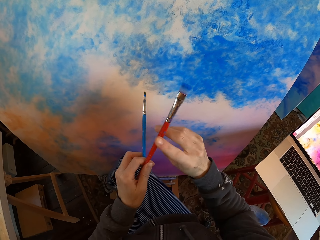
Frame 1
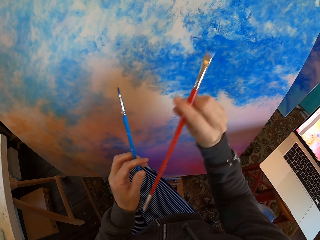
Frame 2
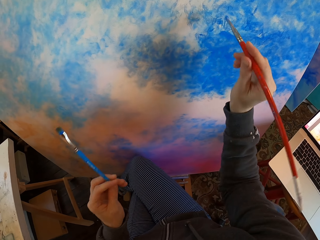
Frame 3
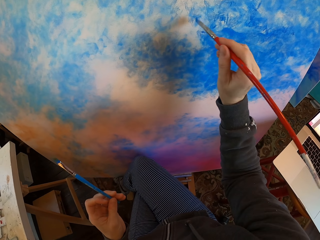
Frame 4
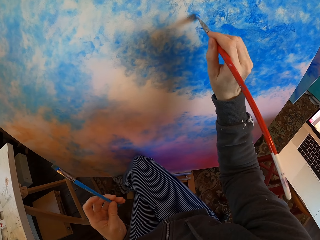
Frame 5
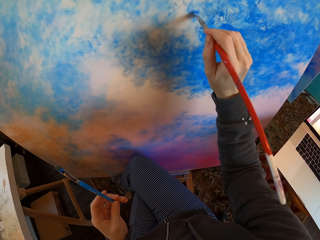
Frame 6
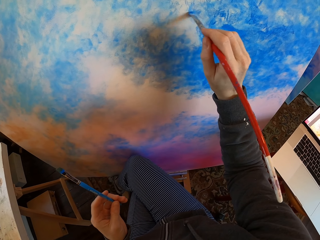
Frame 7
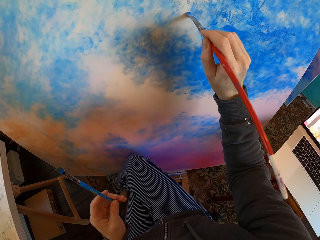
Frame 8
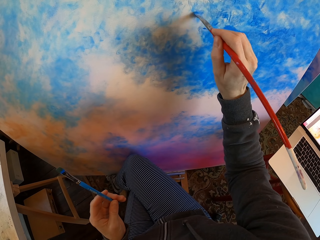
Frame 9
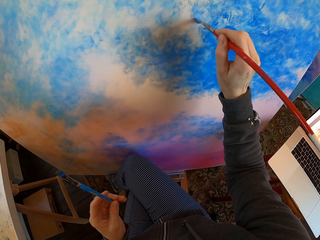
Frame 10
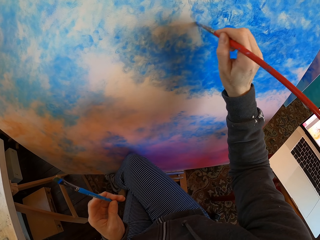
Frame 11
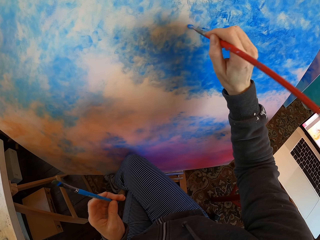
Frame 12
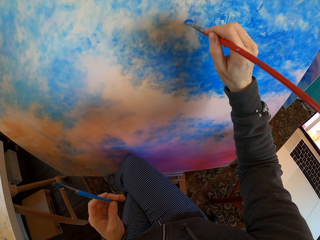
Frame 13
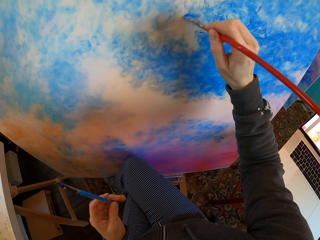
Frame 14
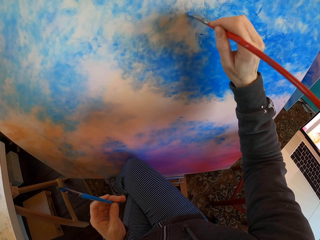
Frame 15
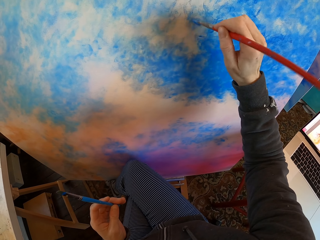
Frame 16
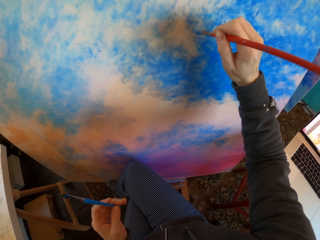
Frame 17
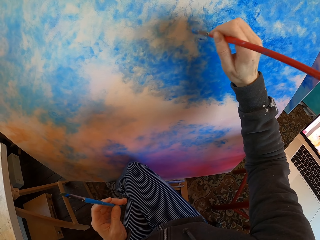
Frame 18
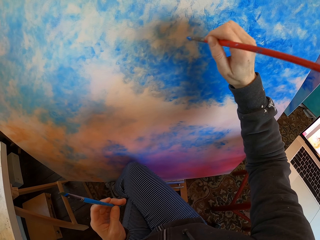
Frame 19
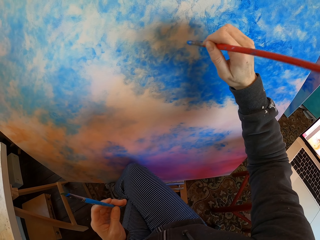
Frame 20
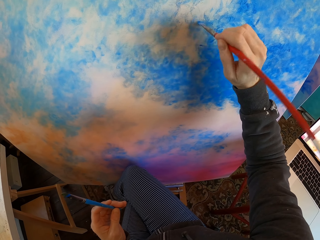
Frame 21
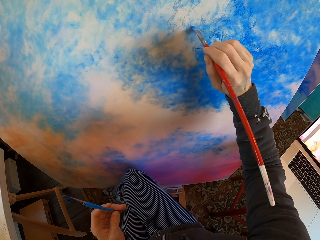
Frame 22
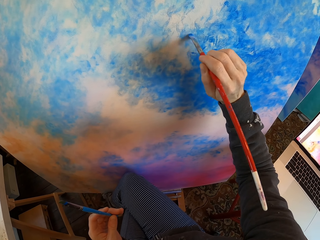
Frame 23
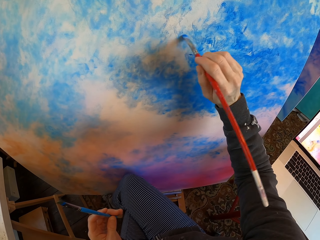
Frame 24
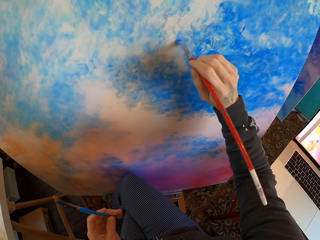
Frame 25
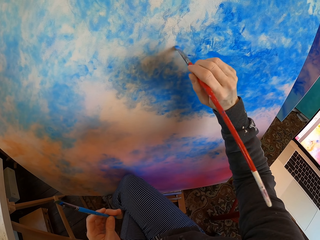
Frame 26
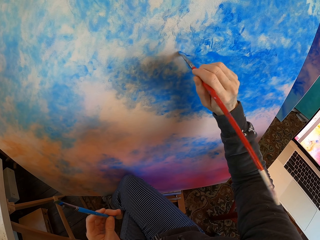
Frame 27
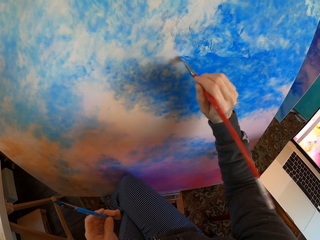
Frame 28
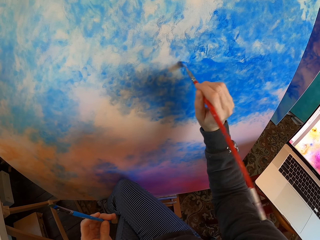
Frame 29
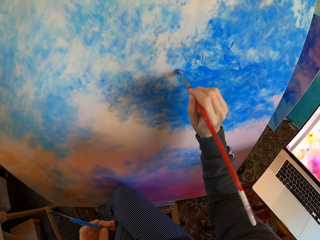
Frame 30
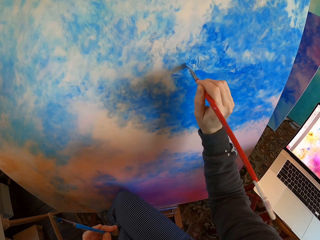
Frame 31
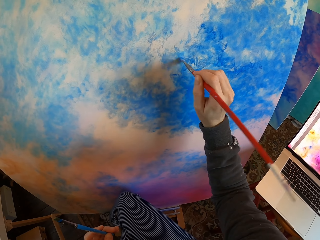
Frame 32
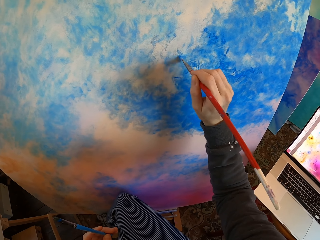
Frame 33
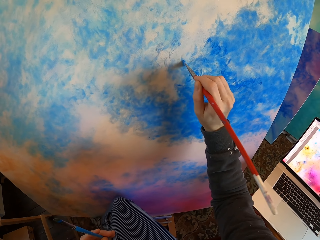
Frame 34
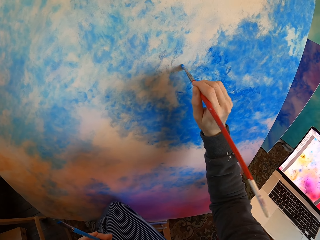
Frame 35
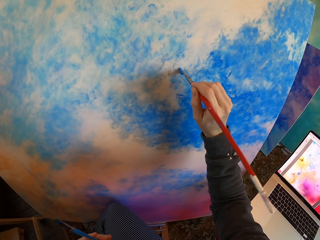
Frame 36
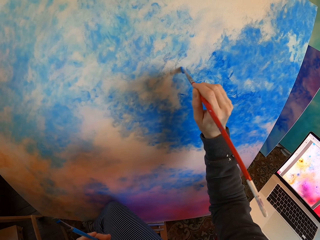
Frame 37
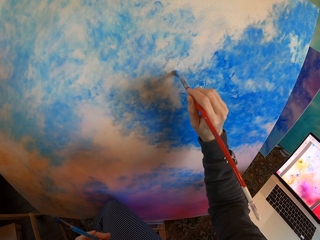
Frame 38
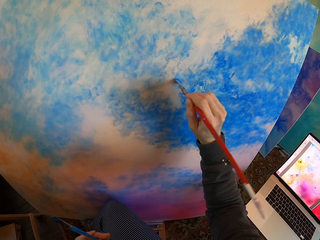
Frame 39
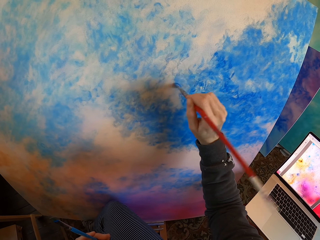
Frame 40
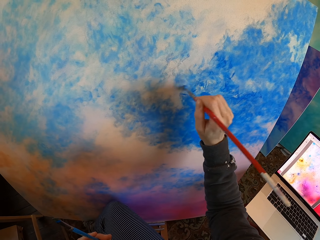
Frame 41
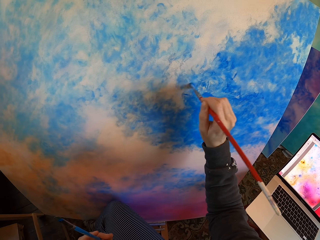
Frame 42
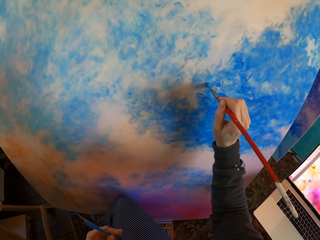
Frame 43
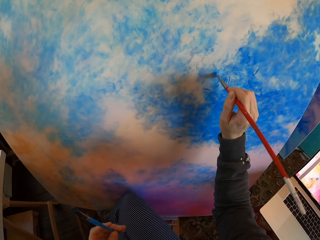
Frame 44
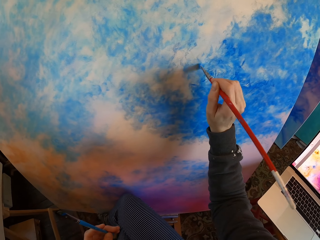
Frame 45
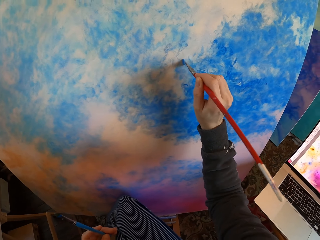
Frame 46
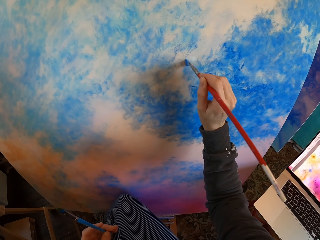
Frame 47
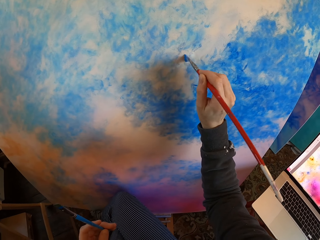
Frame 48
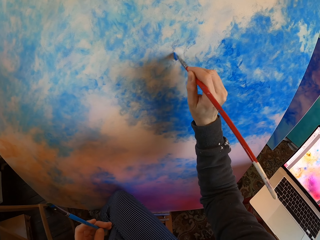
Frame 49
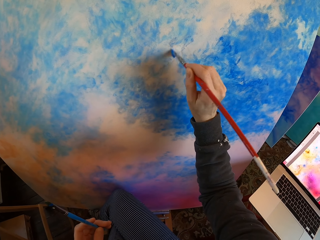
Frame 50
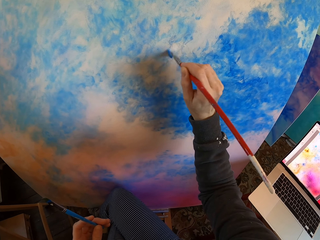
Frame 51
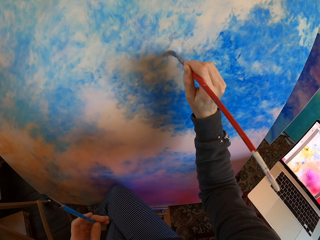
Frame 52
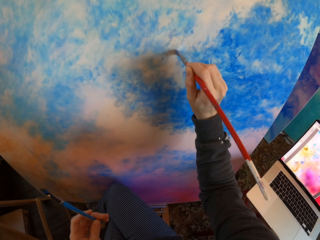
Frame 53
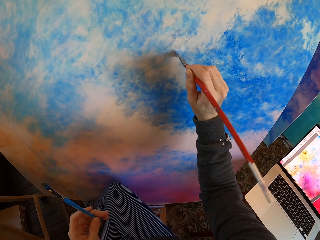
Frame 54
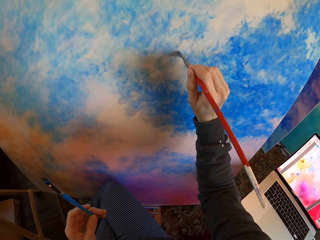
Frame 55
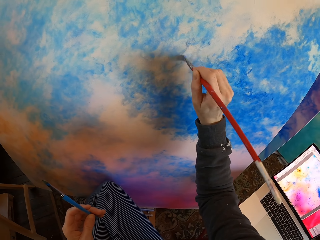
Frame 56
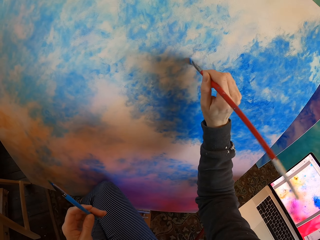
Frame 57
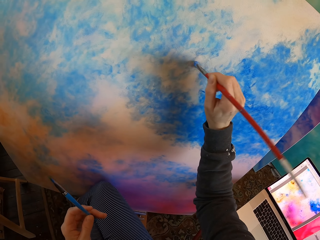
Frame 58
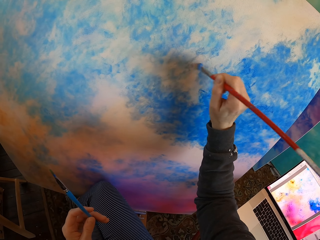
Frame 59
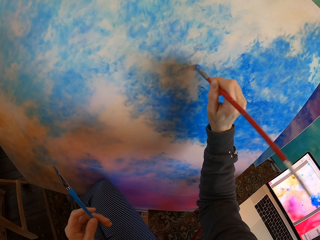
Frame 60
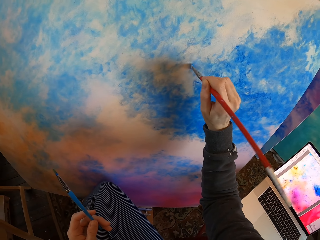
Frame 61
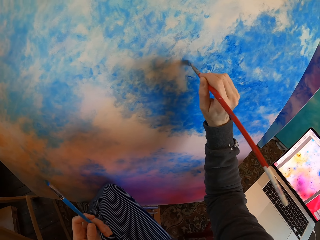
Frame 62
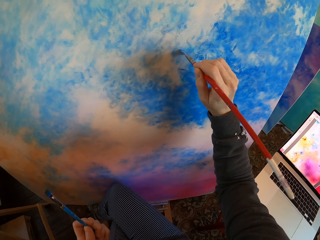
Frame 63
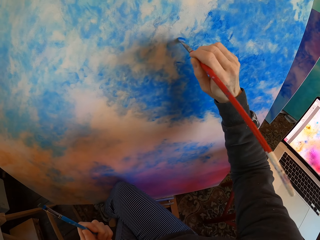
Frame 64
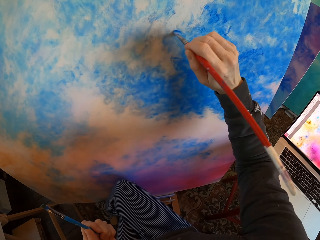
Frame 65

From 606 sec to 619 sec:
The camera wearer holds the paint brush with his hands. He colors a board with a drawing color brush. He turns to the side. He colors the board with the drawing color brush.

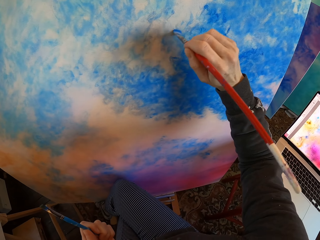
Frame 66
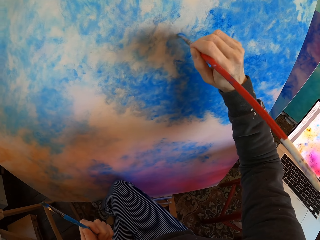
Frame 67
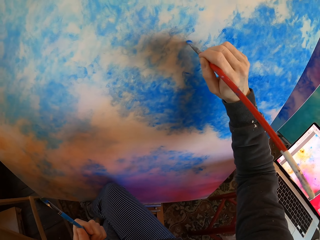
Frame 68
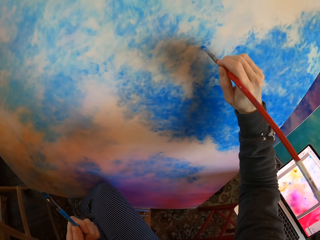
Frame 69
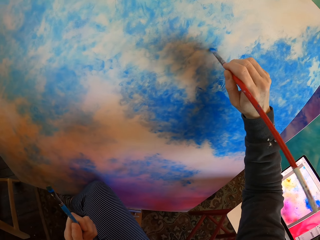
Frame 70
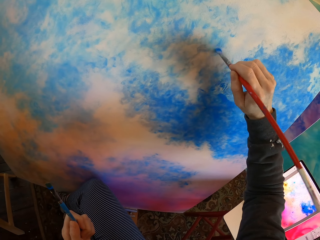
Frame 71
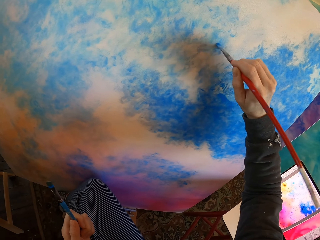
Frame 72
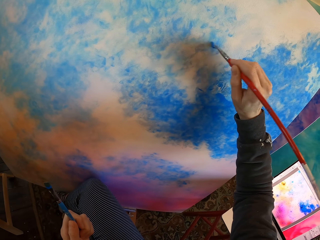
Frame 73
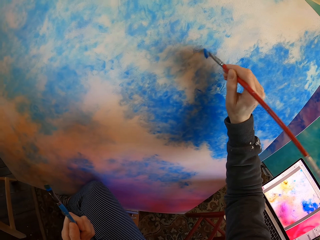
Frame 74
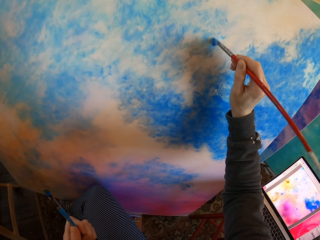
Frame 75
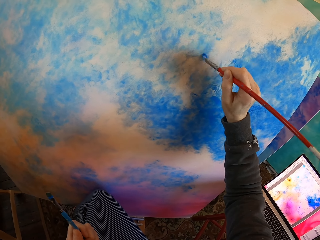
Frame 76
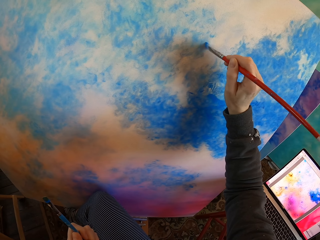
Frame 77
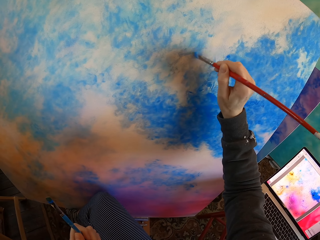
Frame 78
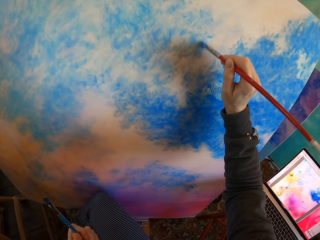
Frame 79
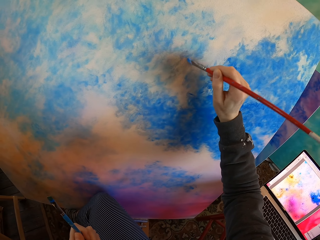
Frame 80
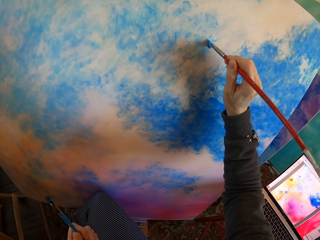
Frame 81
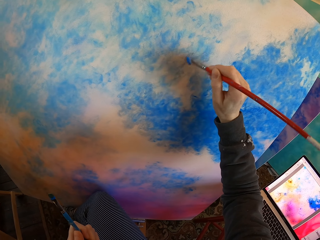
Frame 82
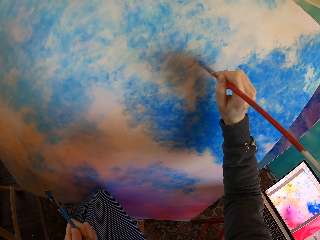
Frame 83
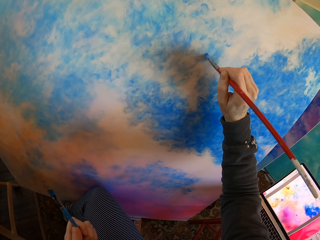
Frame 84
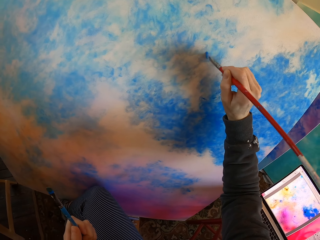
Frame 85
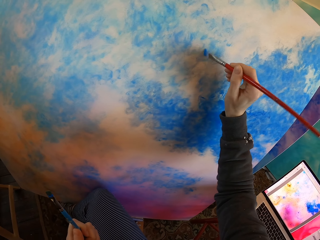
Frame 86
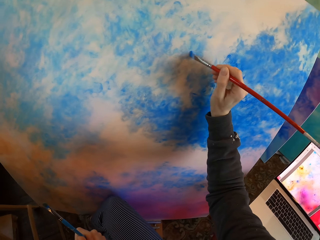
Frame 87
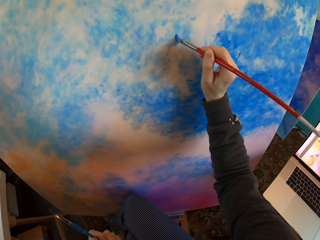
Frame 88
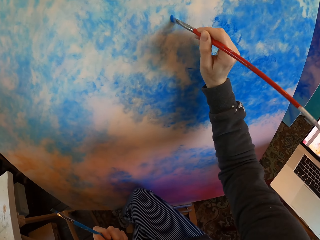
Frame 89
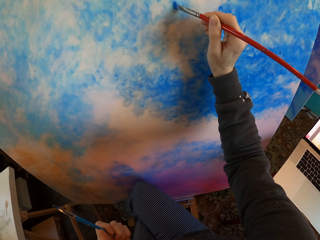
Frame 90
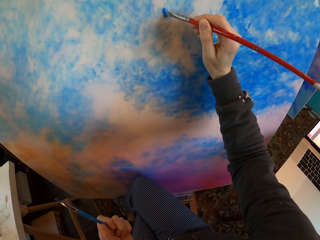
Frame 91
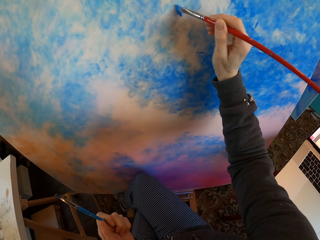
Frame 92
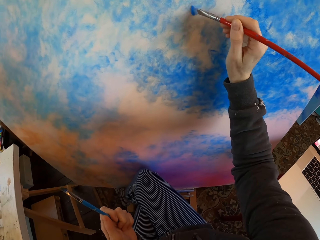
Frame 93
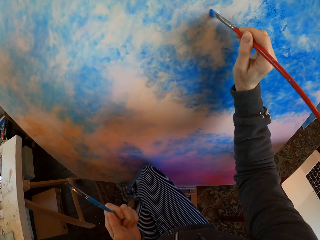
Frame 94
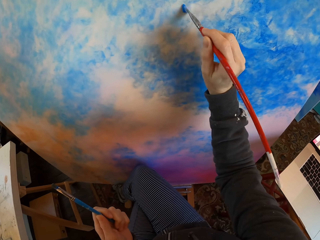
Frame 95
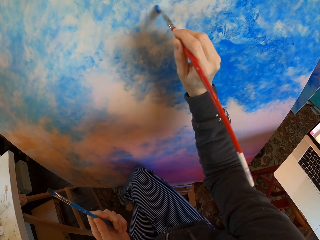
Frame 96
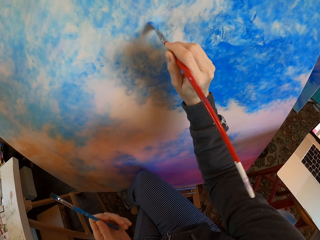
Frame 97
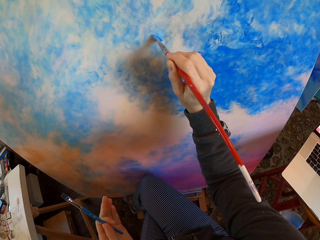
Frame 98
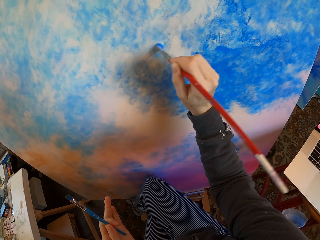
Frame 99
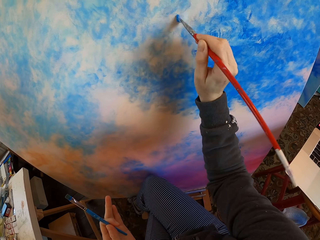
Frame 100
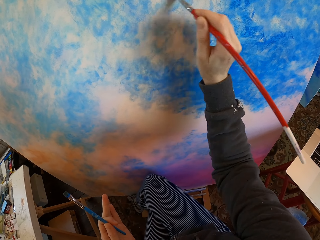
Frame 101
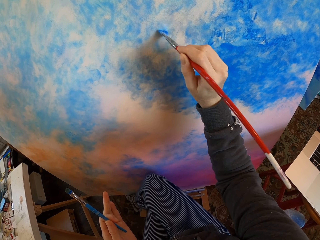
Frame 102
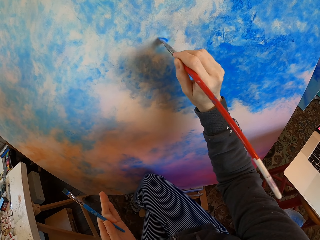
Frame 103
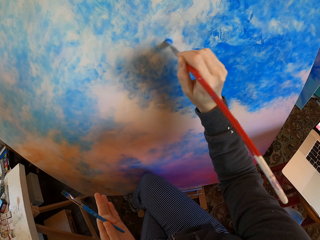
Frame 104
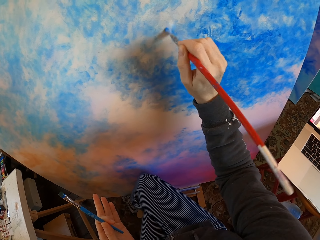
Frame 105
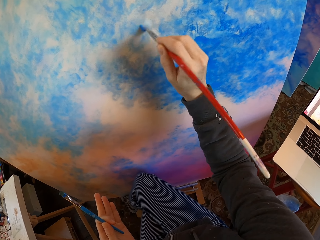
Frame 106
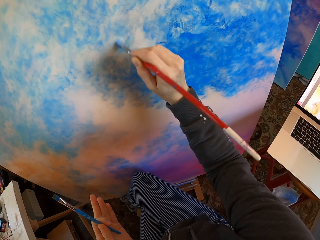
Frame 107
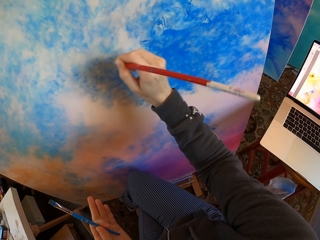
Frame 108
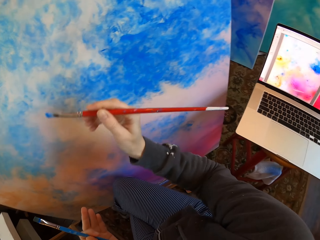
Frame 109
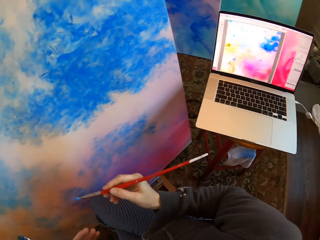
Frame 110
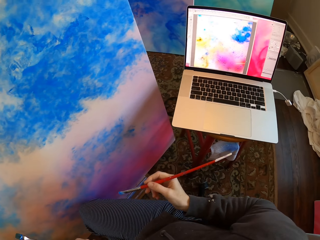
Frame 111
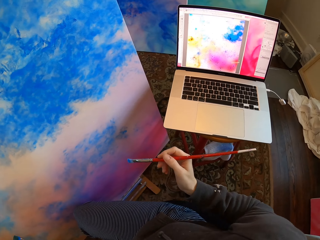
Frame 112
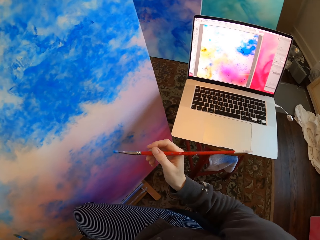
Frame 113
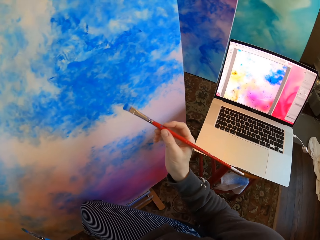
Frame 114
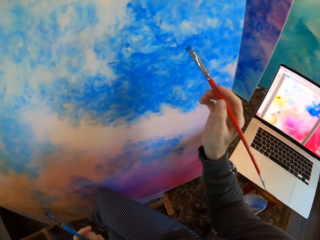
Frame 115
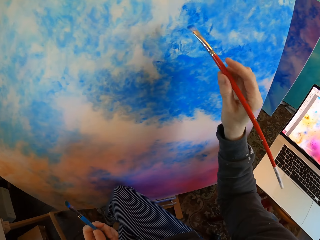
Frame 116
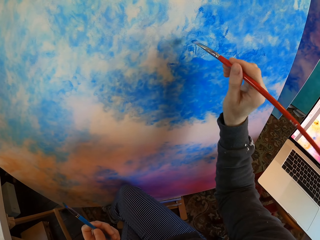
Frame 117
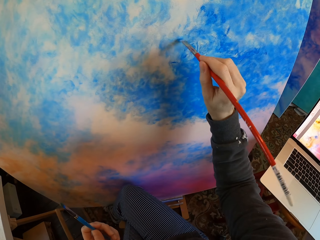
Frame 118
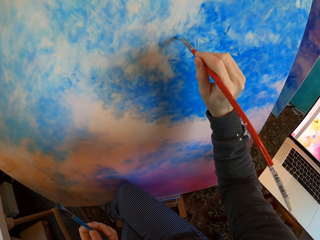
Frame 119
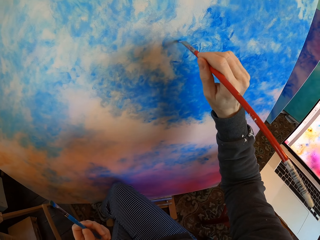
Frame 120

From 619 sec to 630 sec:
The camera wearer turns to the side. He colors a board with a drawing color brush. He turns to the side. He colors the board with the drawing color brush. He turns to the side. He holds the paint brush with his hands. He paints the wall paper with the paint brush.
